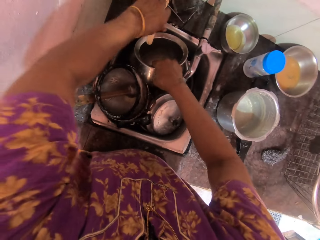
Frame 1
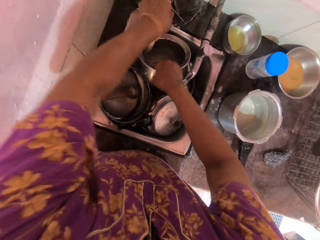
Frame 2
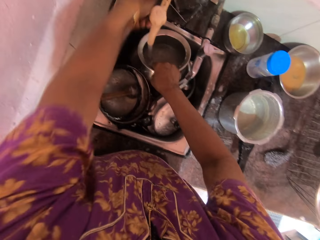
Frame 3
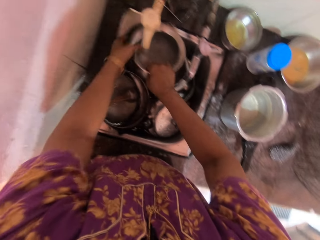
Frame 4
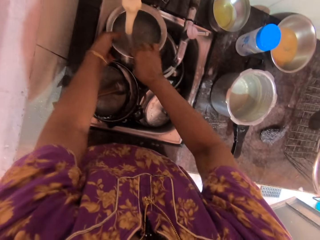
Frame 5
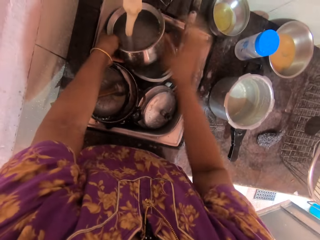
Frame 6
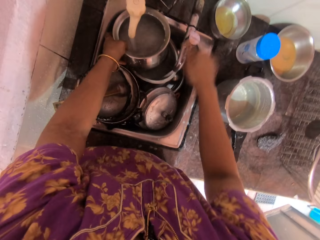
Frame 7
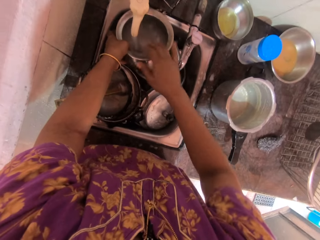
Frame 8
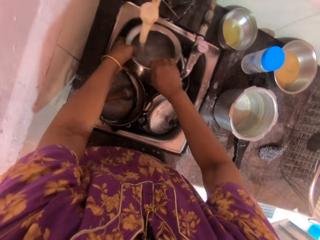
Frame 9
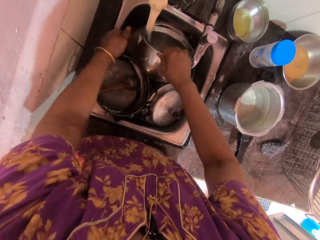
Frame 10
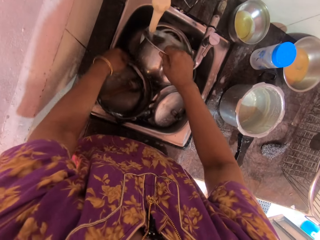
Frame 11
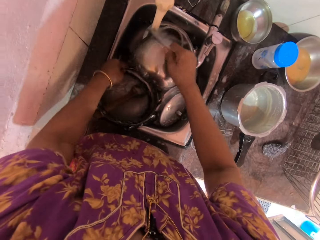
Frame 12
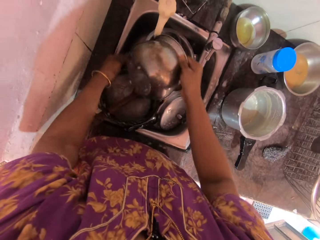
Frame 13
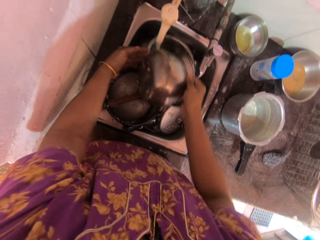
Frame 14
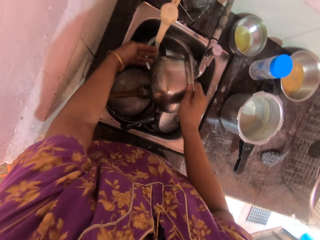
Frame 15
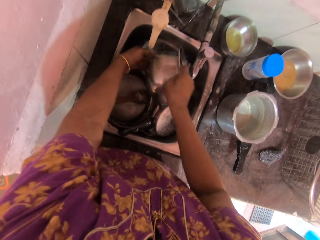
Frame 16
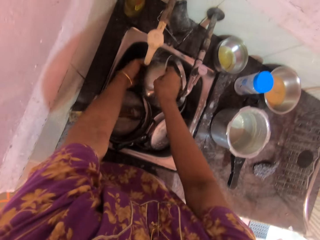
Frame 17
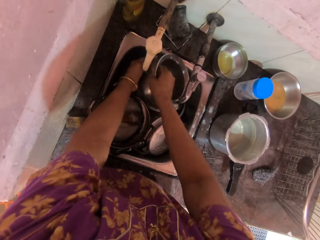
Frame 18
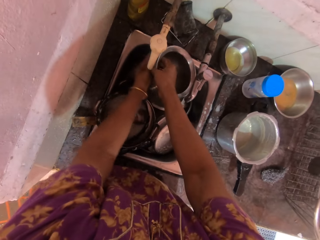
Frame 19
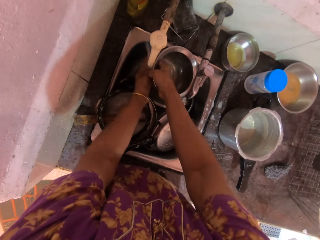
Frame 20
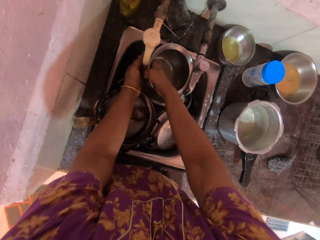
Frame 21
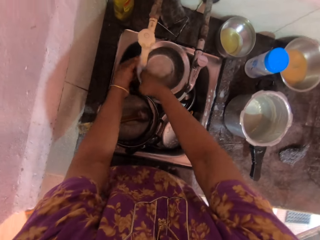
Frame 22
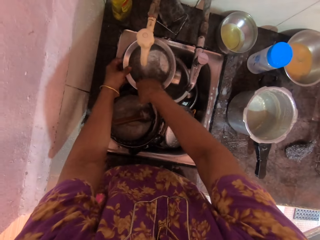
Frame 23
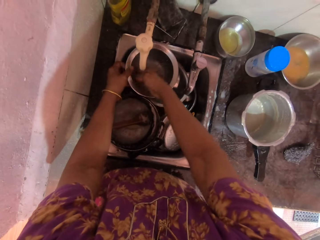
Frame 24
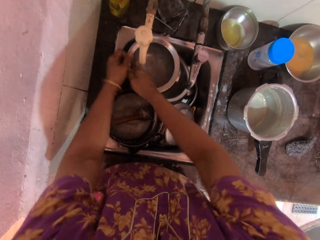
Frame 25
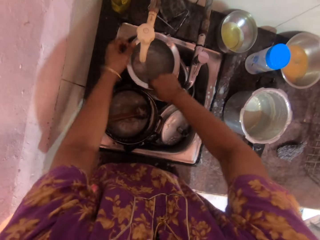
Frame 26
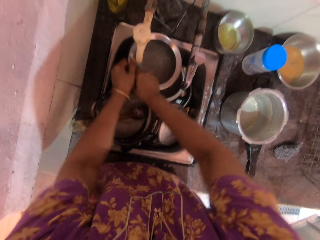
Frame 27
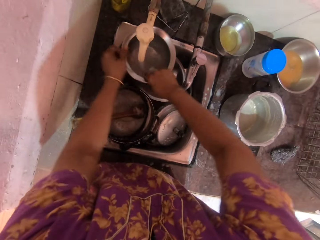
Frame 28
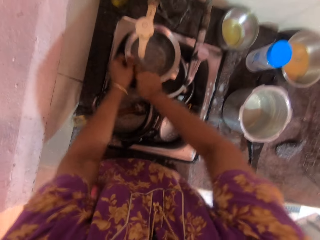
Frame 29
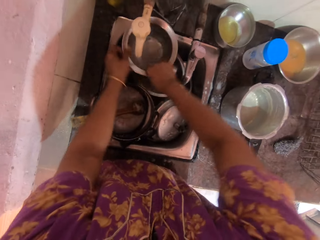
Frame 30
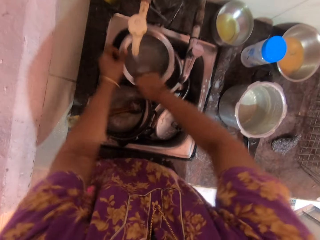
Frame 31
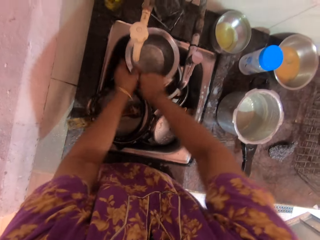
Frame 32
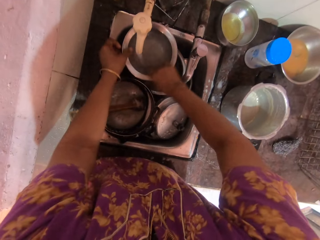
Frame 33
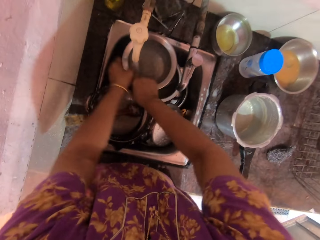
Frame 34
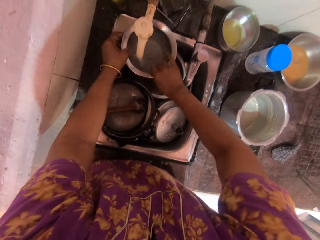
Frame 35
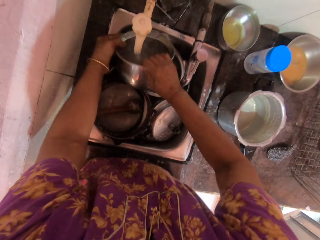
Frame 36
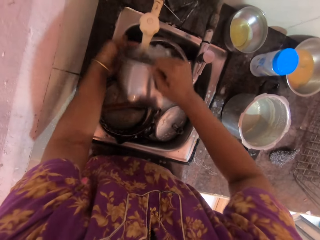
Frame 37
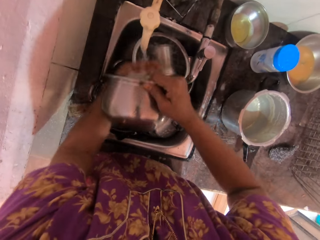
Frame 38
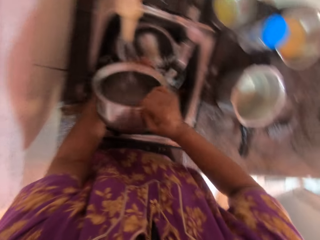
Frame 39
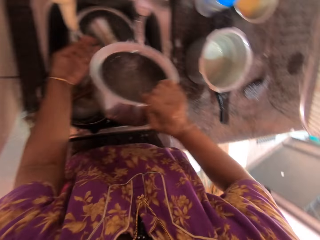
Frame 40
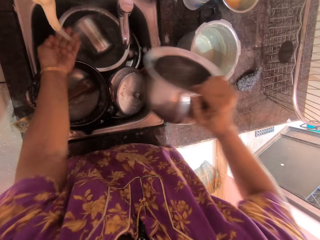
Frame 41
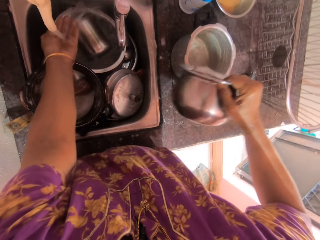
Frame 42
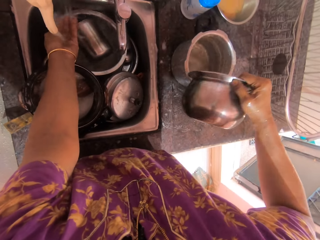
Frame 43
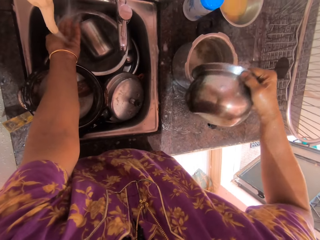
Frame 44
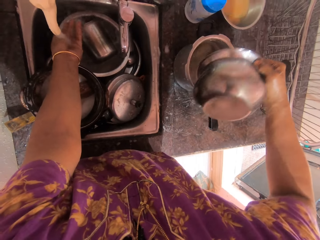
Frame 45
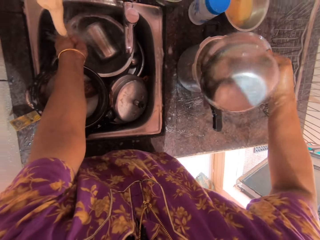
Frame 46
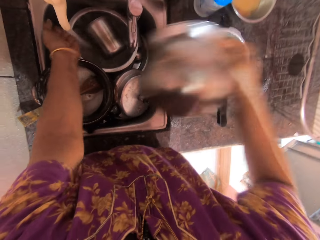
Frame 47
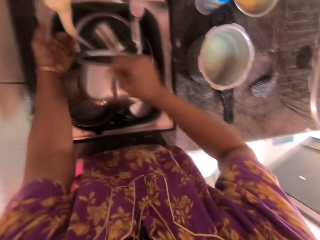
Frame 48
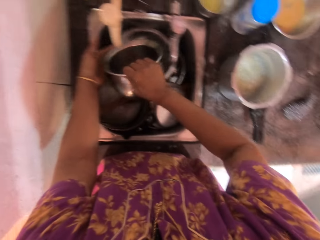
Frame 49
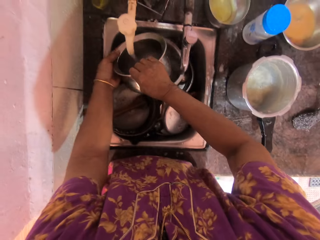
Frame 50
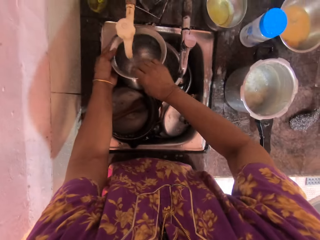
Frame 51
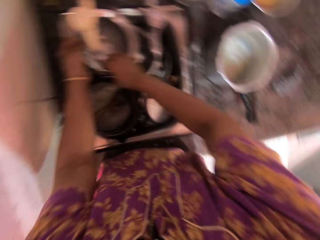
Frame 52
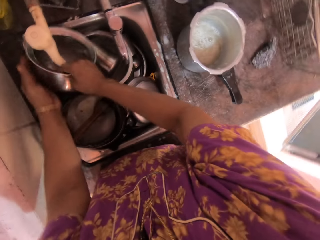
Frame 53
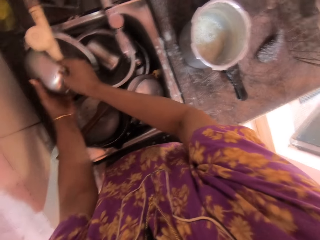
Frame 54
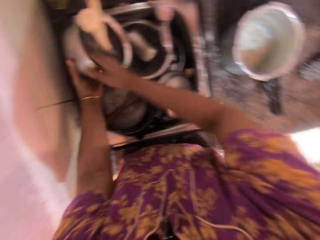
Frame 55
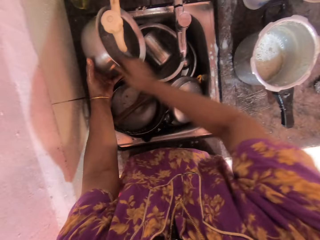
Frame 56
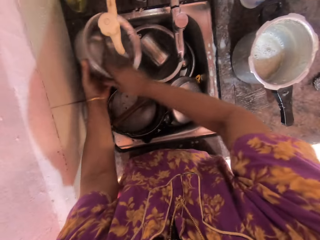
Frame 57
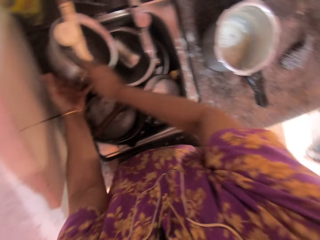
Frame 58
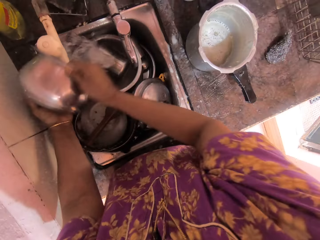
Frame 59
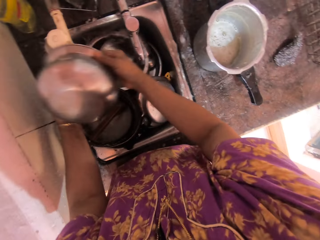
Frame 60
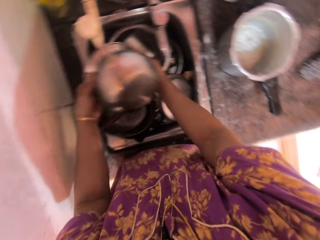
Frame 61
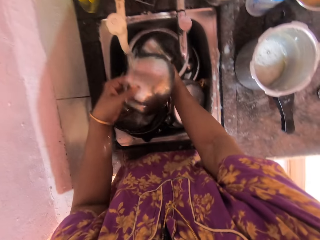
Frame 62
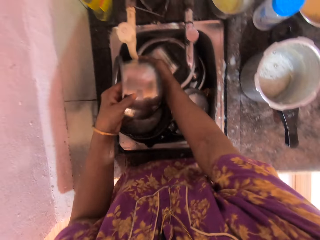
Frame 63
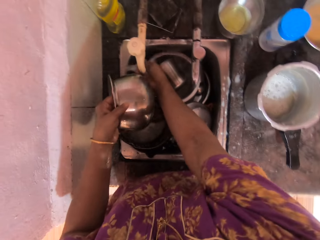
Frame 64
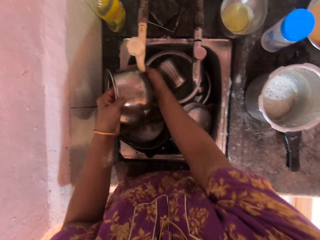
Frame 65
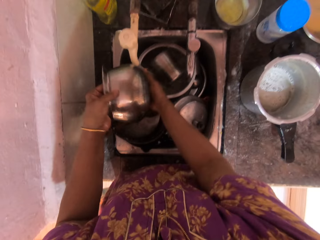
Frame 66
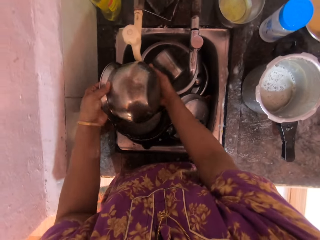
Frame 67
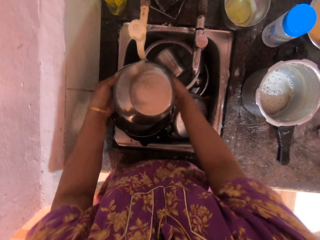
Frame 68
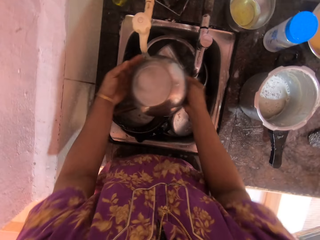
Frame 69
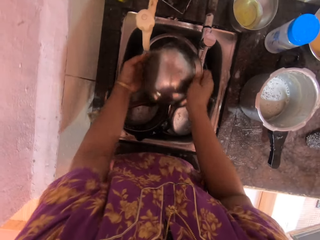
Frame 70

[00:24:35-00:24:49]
The camera wearer places the lid on the sink. She turns on the second faucet or tap with her left hand. She turns off the first faucet with her right hand. She opens the tap. She moves the cooking pot, empties the cooking pot and rinses the cooking pot with her right hand. She pours water from the pot into the pressure pot on the countertop. She rinses the cooking pot.

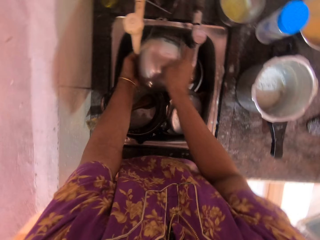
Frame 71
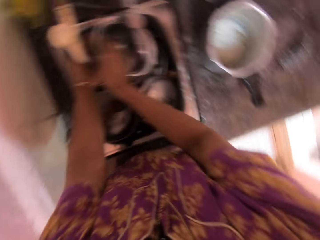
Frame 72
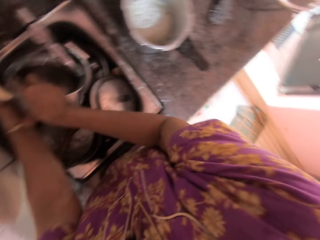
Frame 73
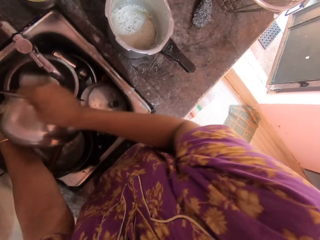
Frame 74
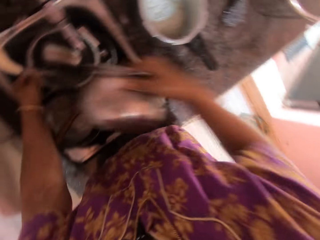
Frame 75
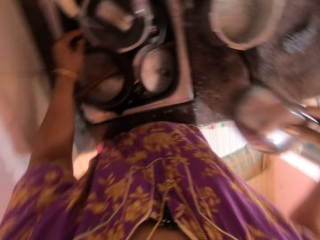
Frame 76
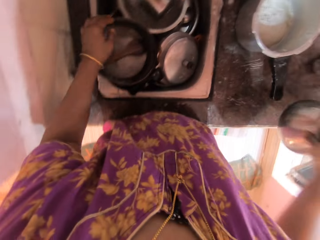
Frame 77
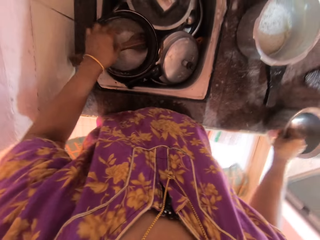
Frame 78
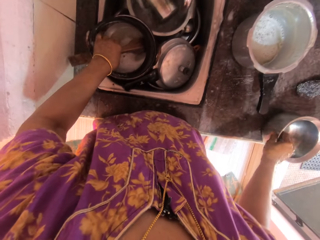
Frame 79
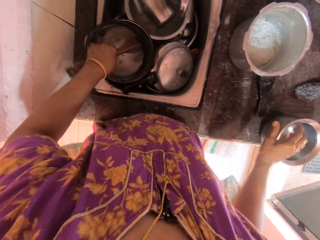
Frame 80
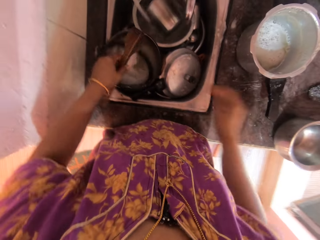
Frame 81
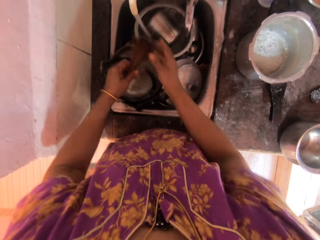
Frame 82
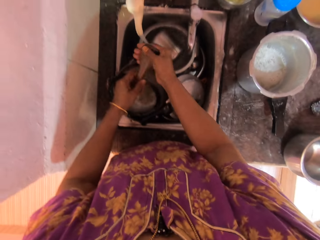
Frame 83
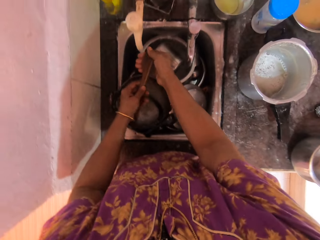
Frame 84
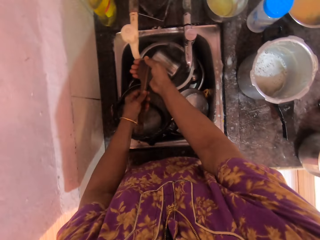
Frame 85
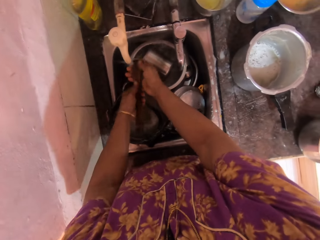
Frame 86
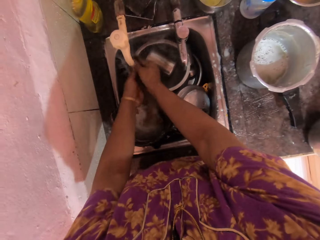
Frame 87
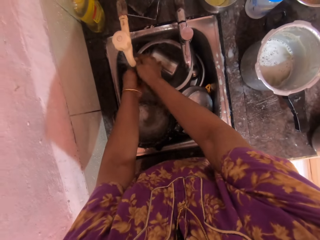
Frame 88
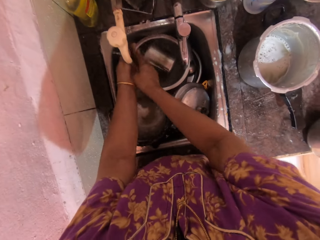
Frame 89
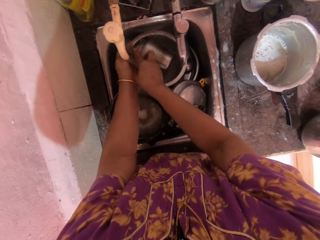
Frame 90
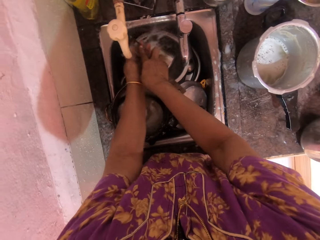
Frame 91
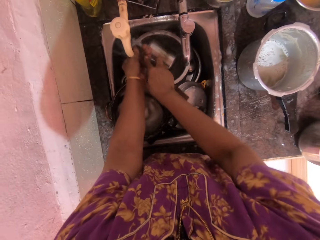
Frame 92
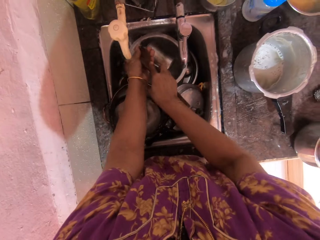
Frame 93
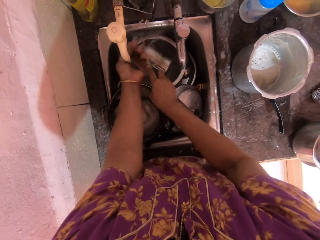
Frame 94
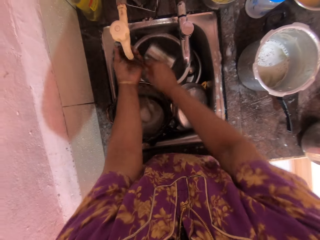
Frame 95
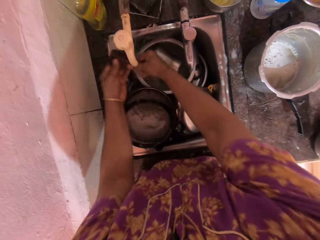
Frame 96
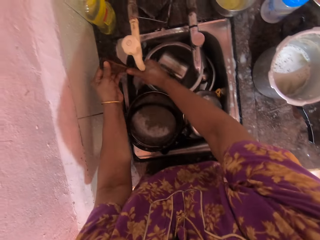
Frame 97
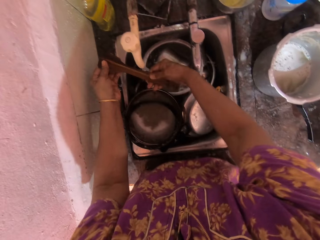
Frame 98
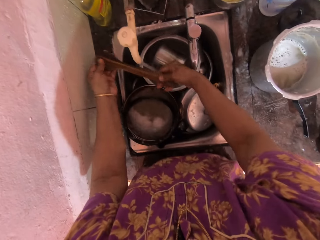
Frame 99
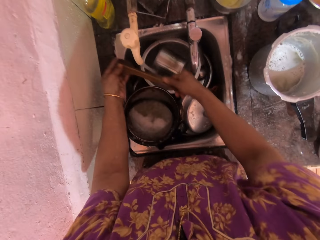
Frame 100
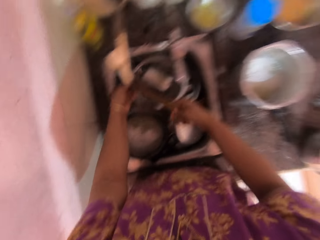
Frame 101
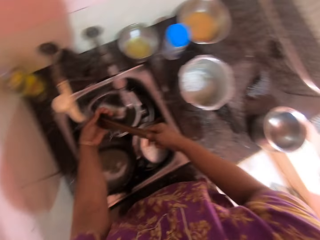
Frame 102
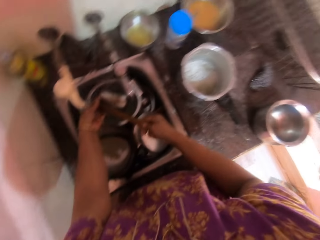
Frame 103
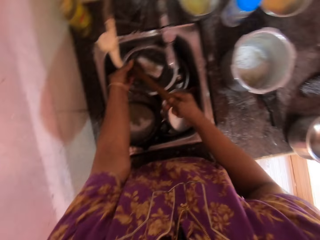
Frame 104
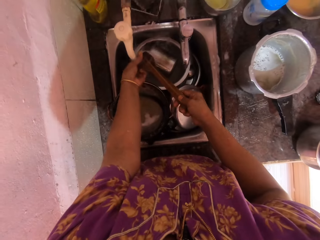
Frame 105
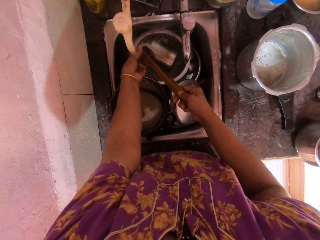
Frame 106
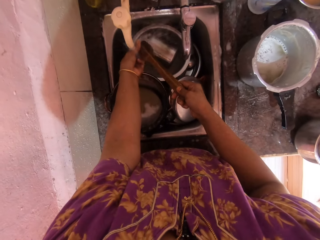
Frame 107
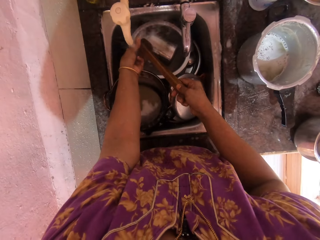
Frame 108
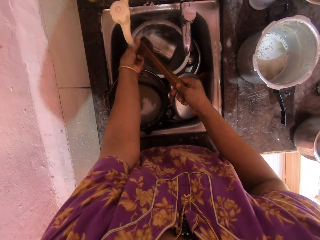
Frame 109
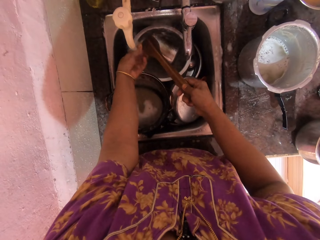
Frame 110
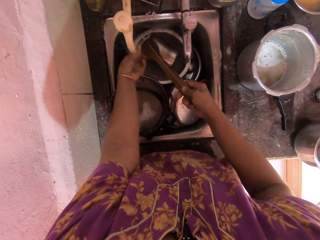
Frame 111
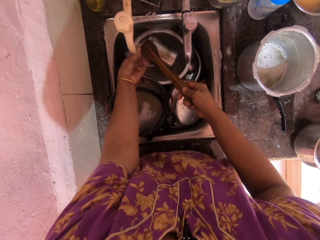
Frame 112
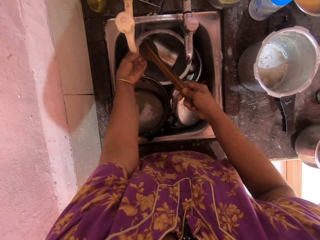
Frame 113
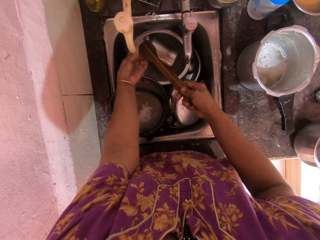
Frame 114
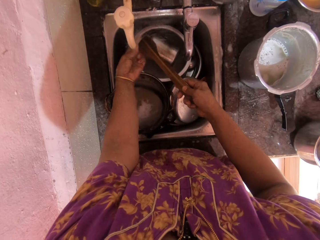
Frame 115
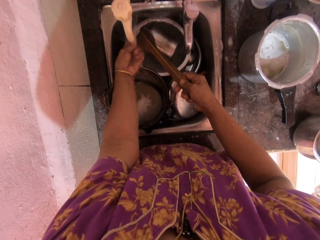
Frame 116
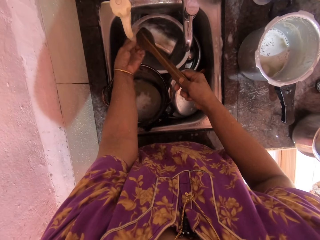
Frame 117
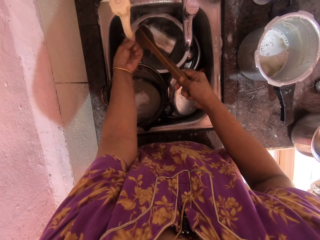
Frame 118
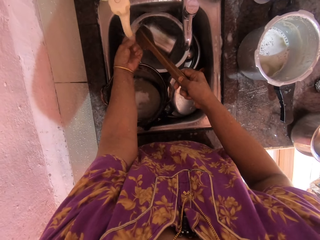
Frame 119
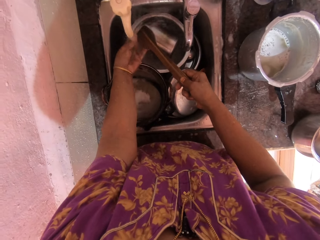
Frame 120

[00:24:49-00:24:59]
The camera wearer drops the pot with her right hand on the countertop. She picks up the wooden spoon from the pot inside the sink. She rinses the wooden spoon with both hands under the faucet.
